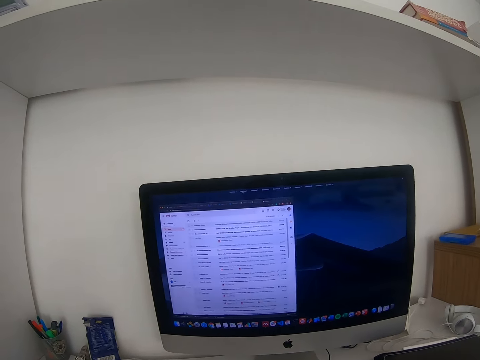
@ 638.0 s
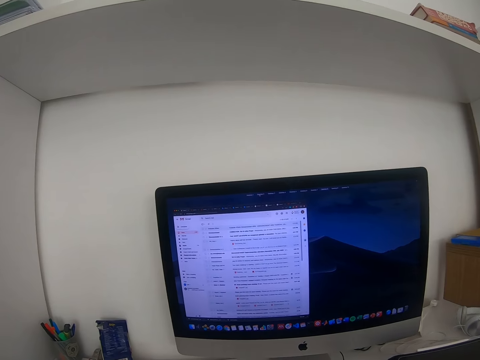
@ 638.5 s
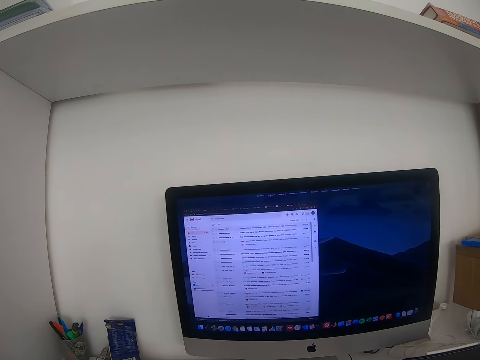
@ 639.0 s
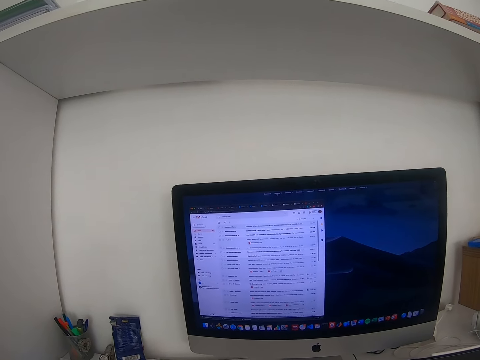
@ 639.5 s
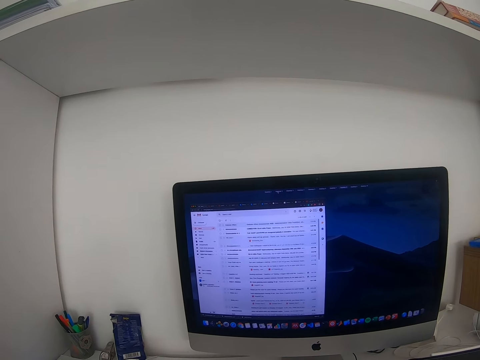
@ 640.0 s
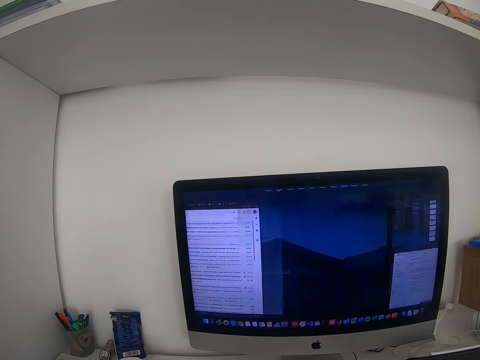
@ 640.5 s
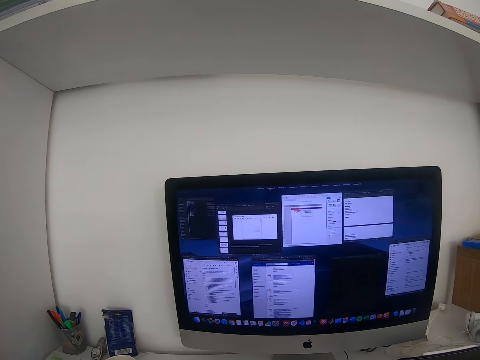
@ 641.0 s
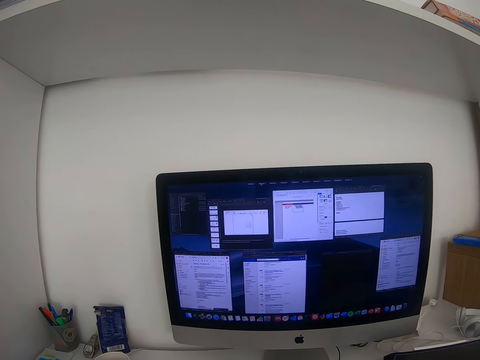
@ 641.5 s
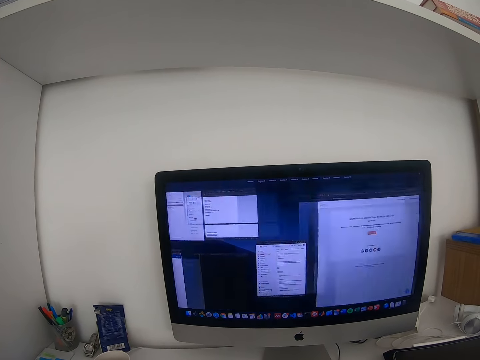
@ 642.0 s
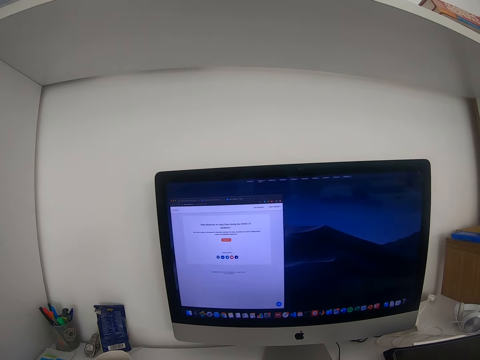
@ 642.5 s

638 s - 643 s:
The camera wearer switches tabs on the computer monitor.

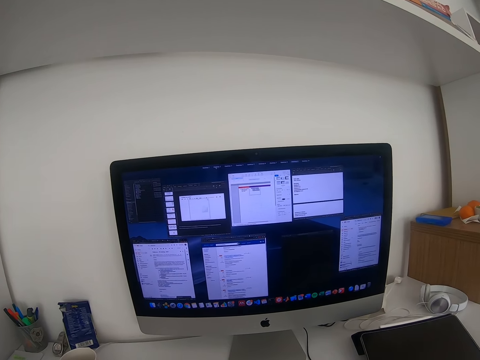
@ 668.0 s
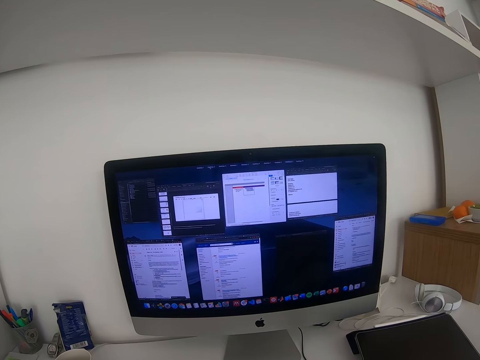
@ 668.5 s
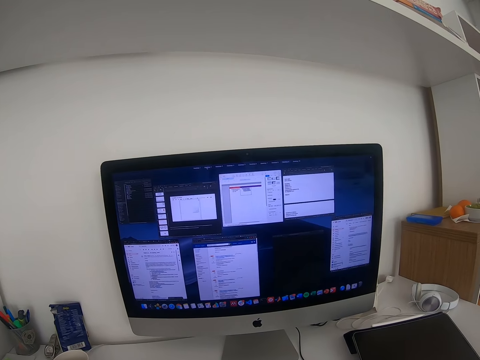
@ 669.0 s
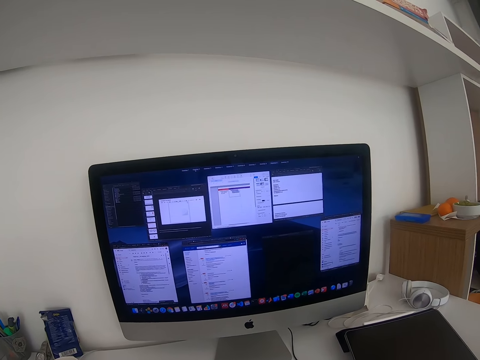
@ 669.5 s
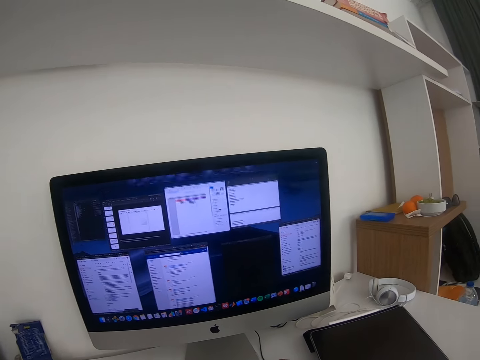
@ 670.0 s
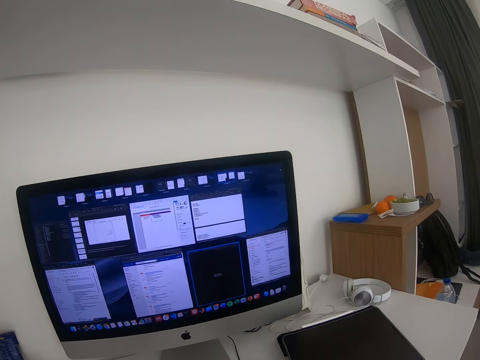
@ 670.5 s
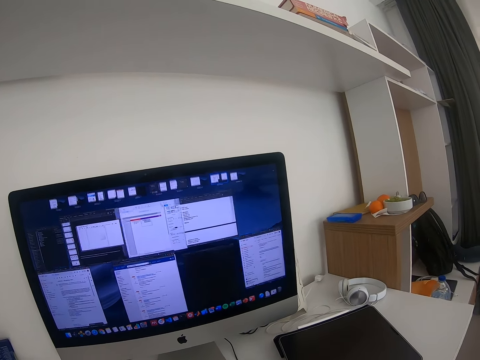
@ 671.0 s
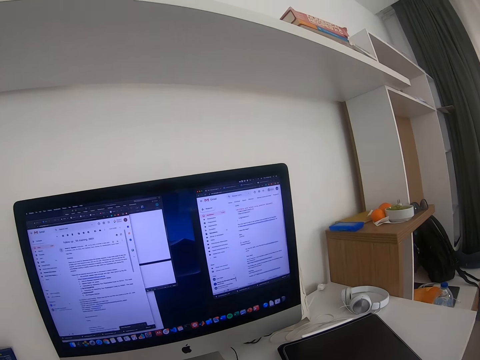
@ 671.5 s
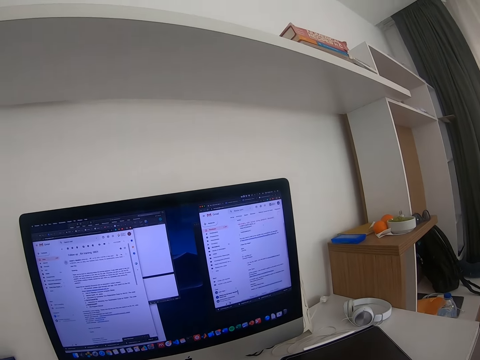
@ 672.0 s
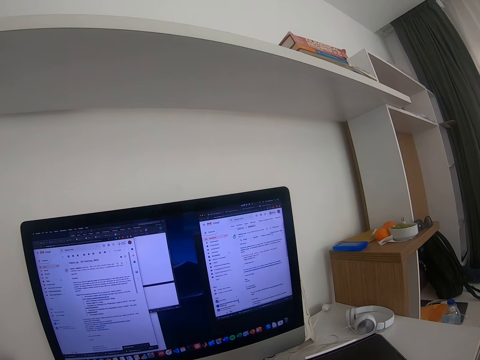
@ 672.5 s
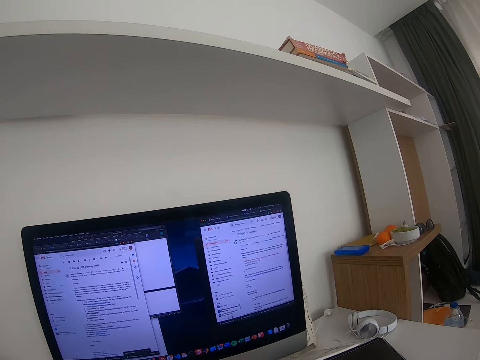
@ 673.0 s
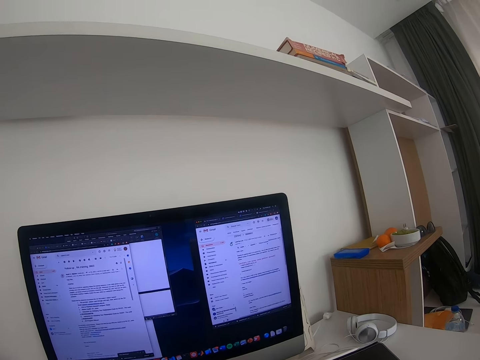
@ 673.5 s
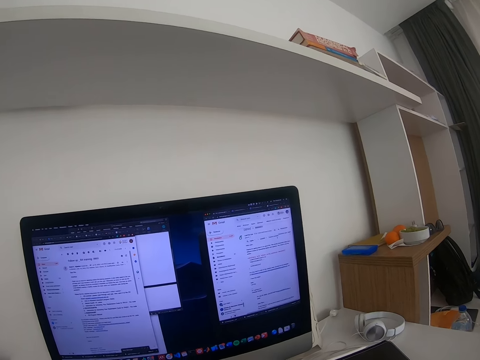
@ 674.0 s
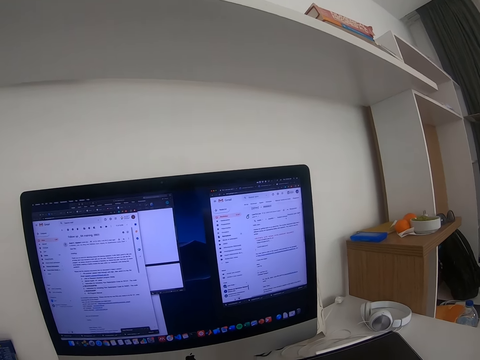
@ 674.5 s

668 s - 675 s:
The camera wearer stares at the computer monitor.

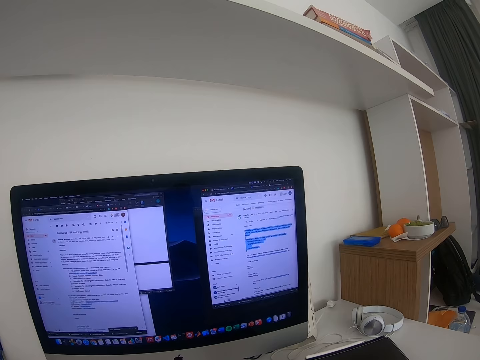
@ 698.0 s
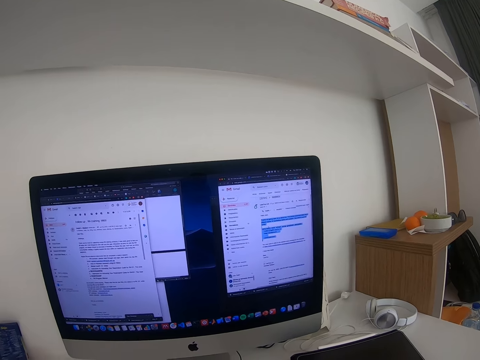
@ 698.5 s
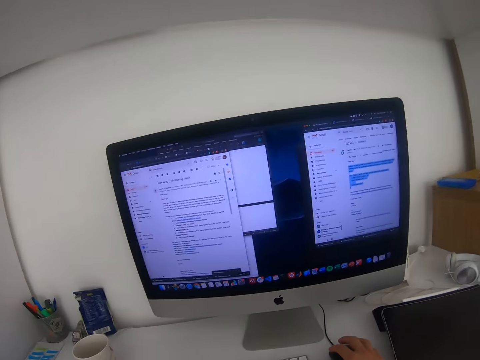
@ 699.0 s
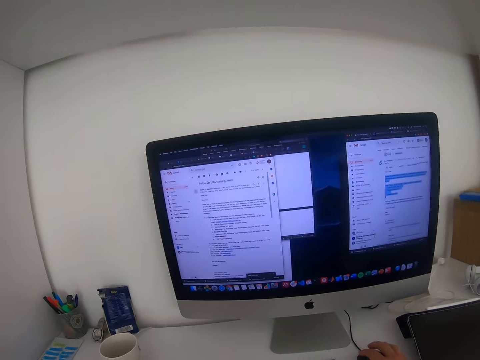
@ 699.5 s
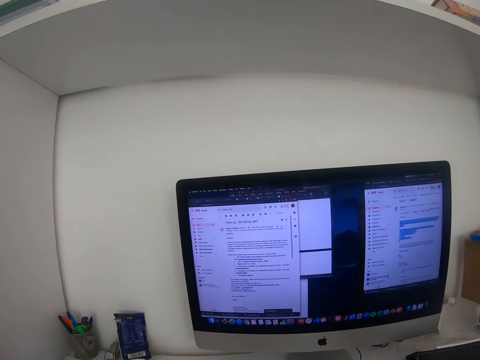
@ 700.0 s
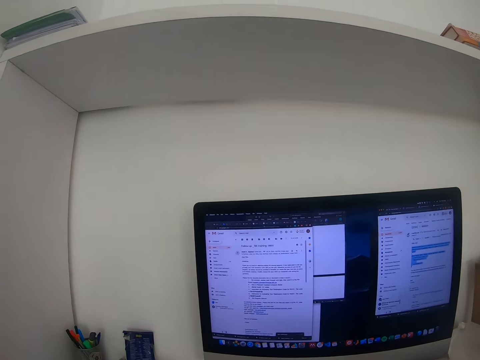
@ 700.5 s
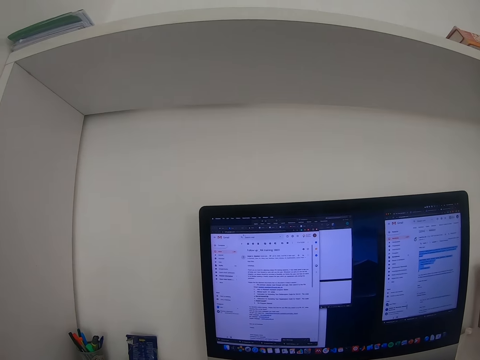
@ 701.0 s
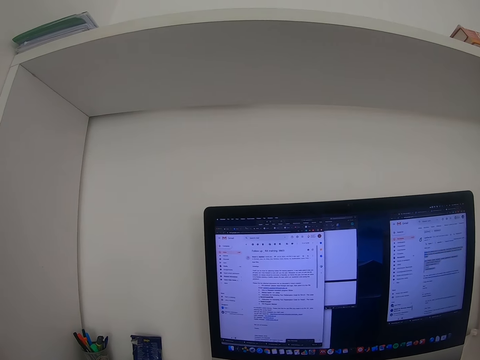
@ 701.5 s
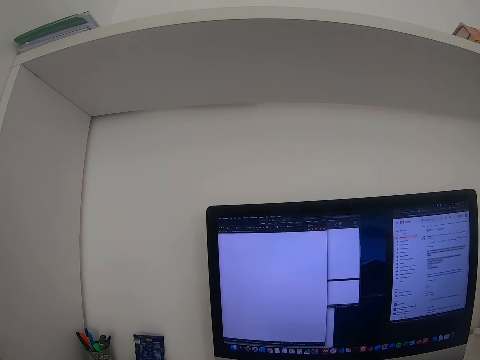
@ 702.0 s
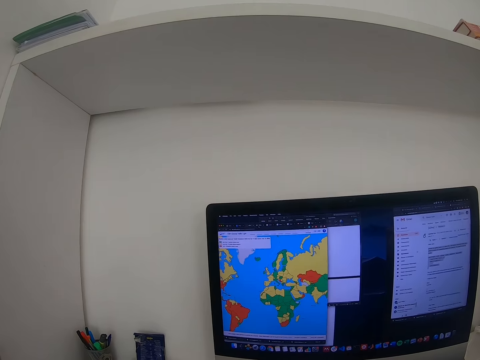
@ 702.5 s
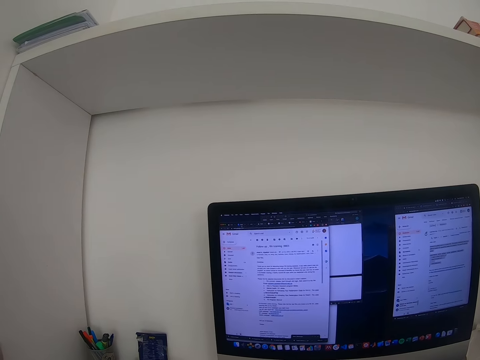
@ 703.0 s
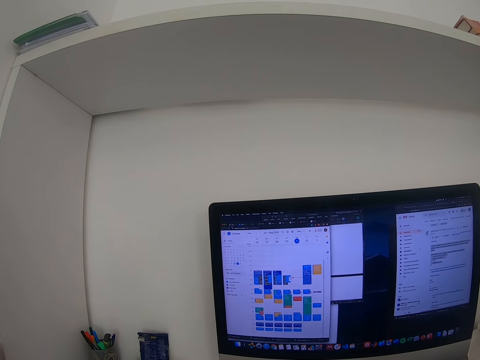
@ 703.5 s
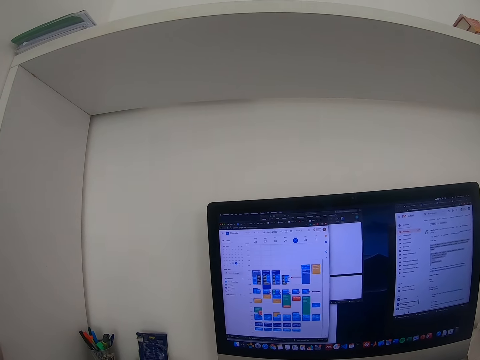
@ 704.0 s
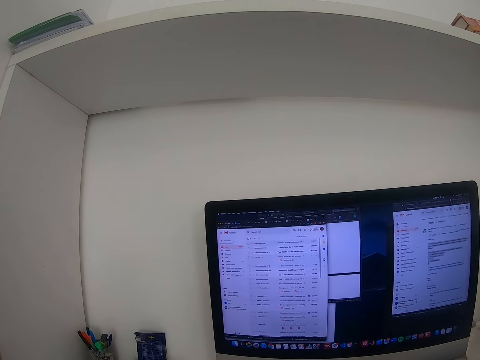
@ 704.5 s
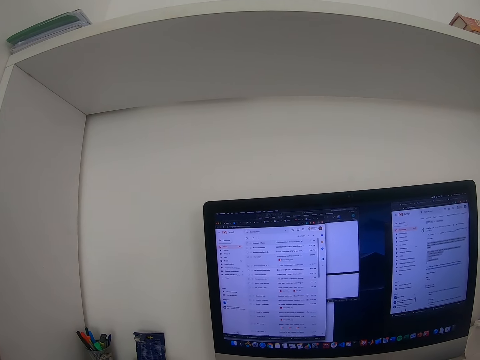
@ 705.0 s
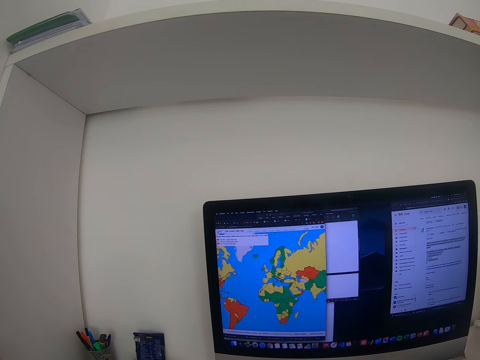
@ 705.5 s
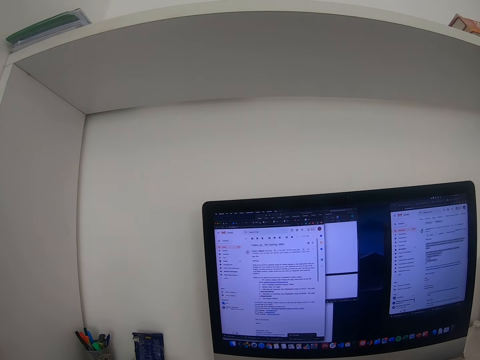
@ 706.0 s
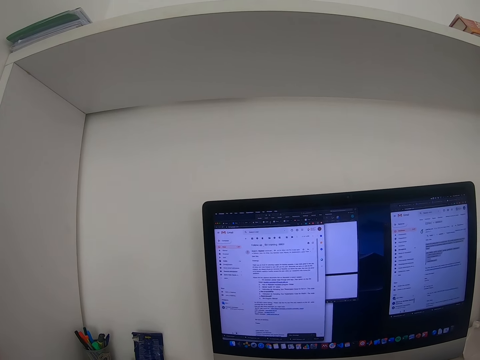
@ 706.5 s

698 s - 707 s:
The camera wearer uses the computer mouse. They stare at the computer monitor.

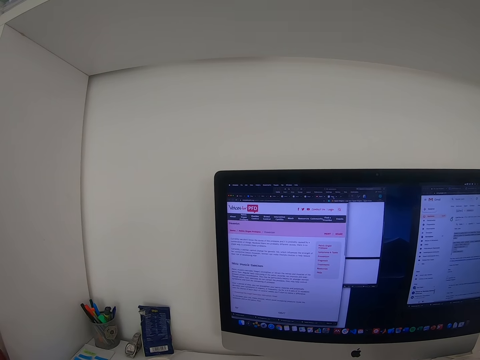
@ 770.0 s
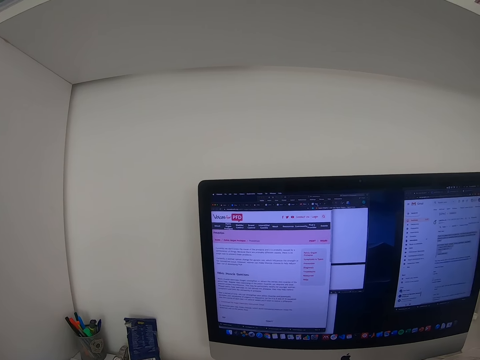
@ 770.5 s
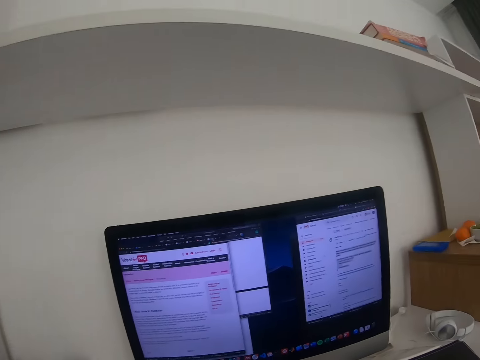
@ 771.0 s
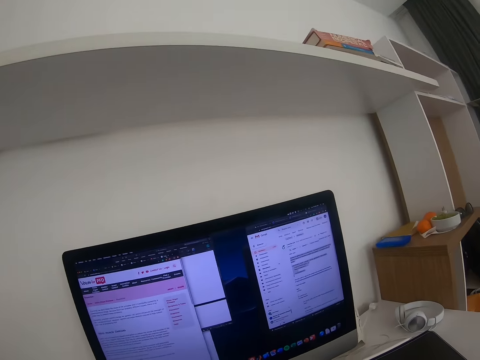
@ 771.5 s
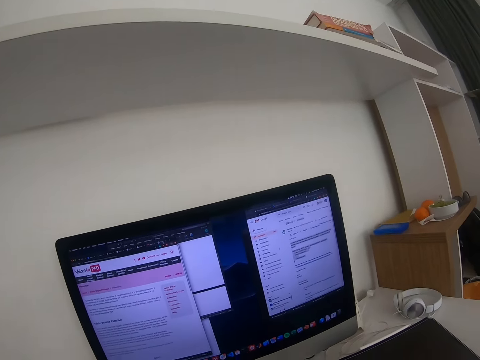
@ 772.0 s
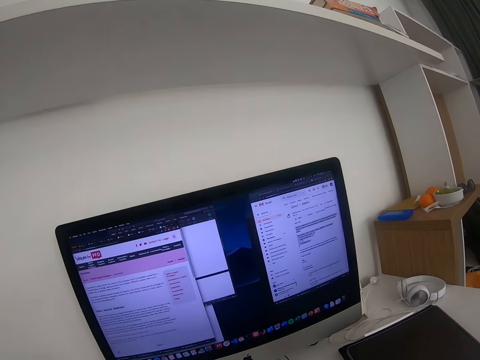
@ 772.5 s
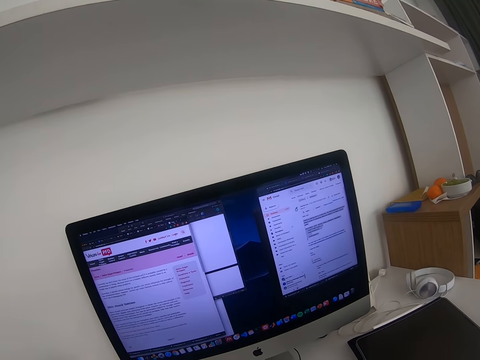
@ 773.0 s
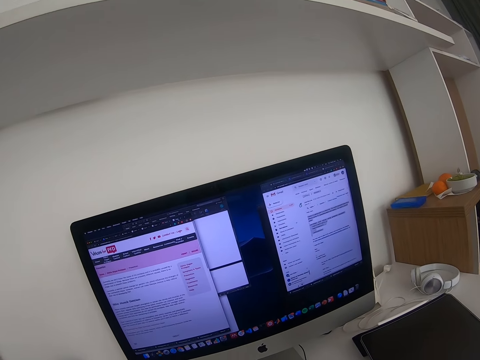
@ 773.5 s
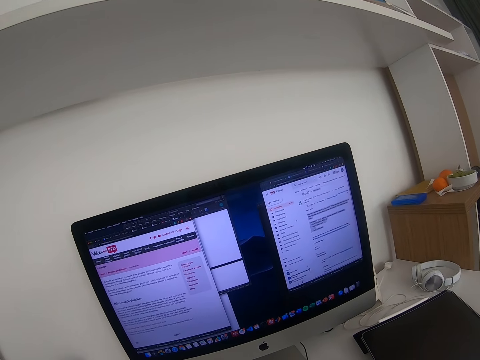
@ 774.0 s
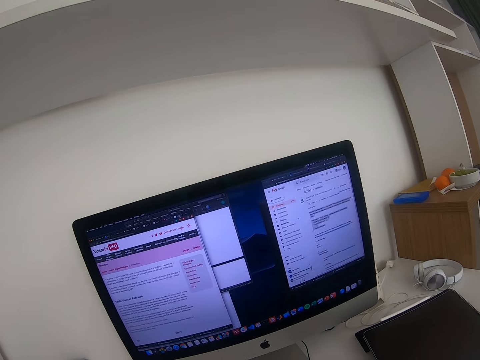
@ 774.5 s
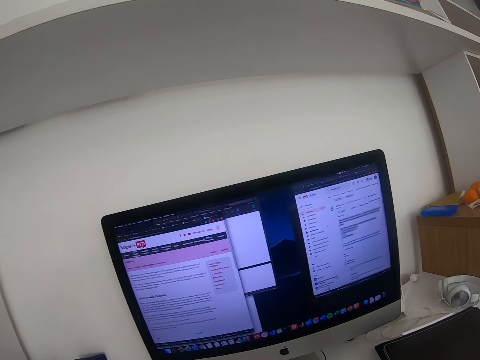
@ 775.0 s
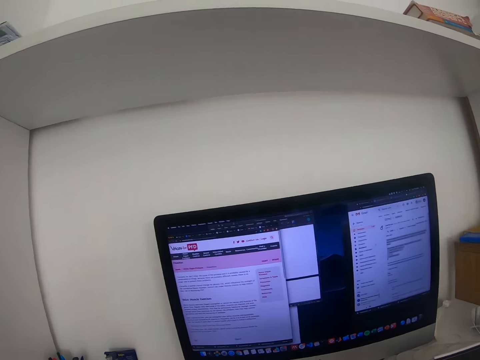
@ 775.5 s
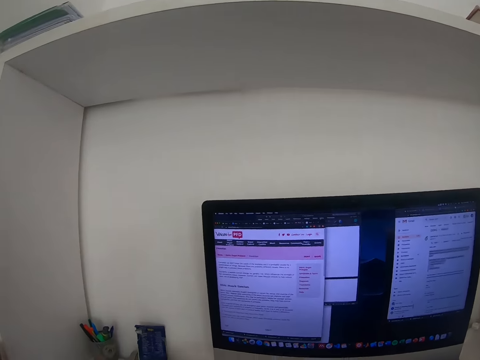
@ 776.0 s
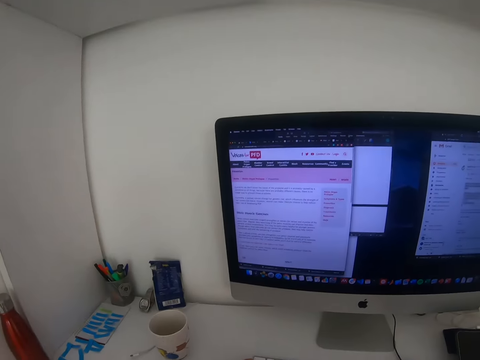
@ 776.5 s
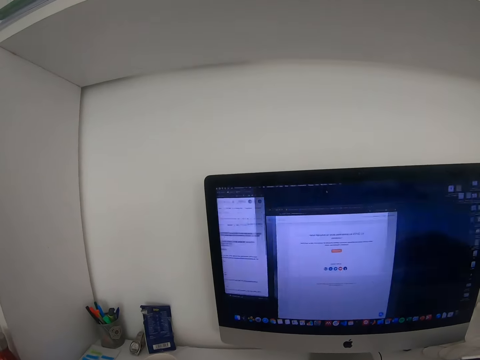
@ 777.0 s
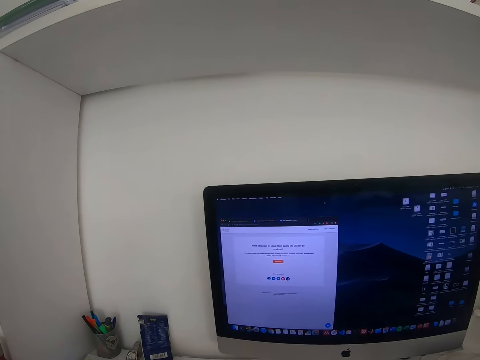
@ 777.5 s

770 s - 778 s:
The camera wearer looks around the apartment. They stare at the computer monitor.
